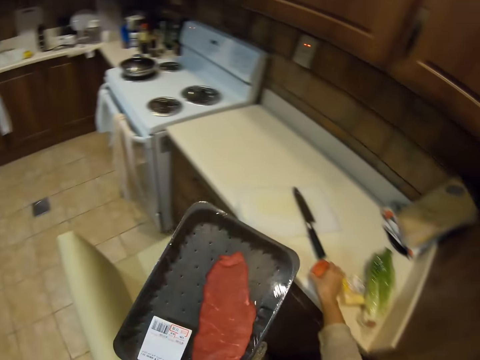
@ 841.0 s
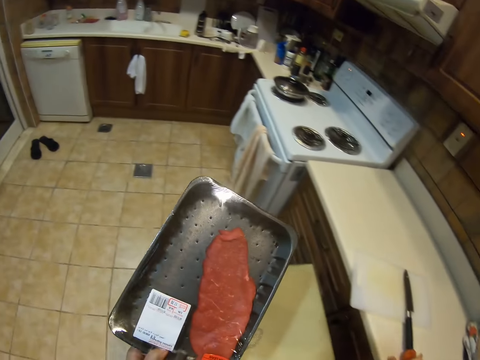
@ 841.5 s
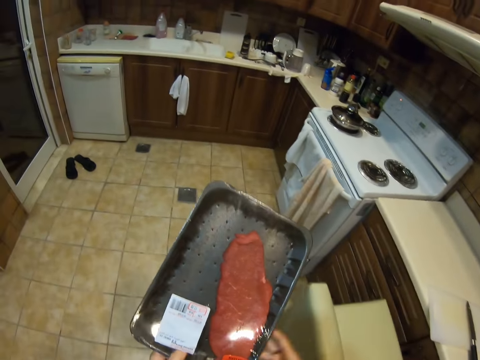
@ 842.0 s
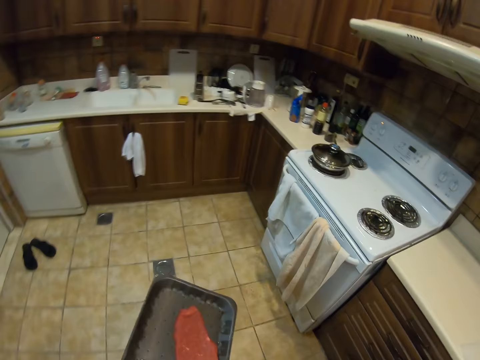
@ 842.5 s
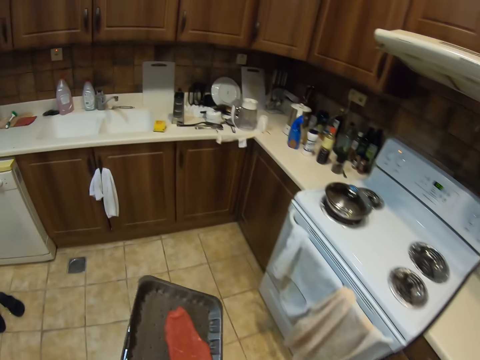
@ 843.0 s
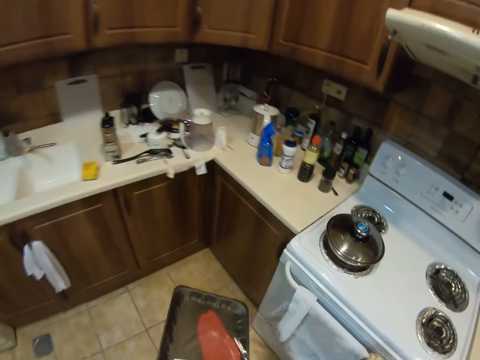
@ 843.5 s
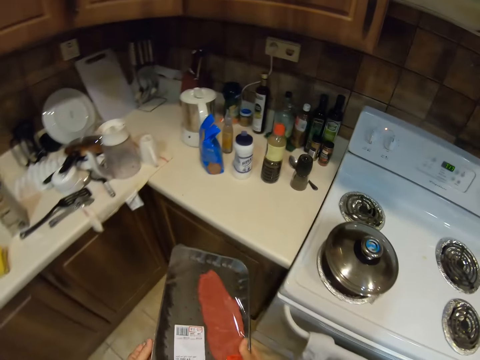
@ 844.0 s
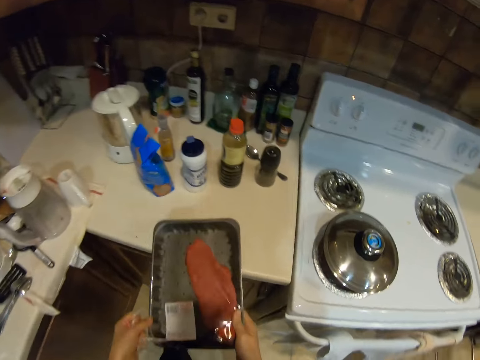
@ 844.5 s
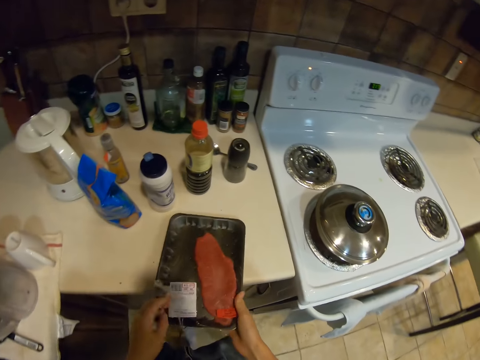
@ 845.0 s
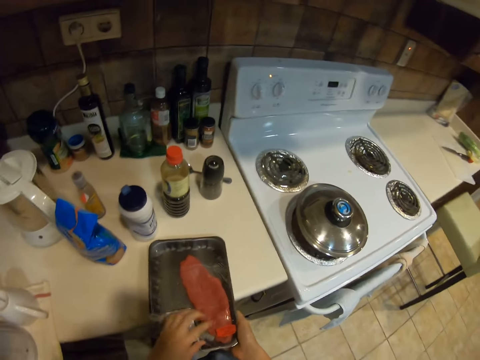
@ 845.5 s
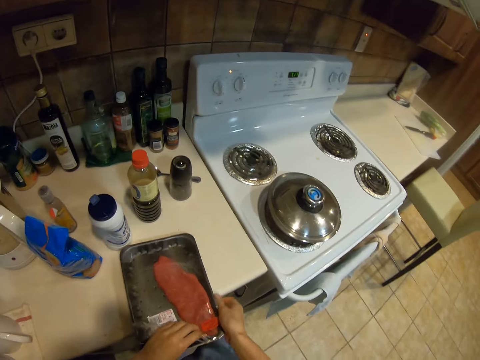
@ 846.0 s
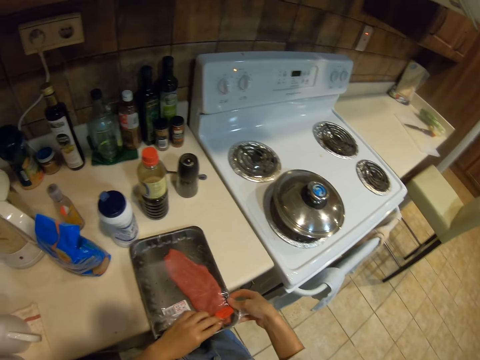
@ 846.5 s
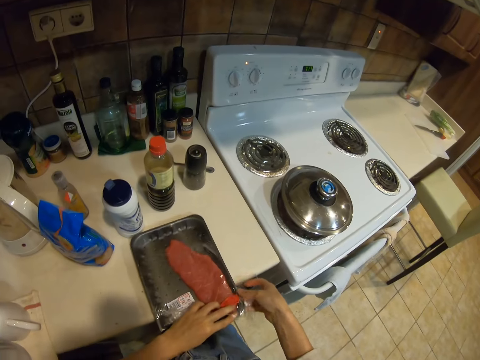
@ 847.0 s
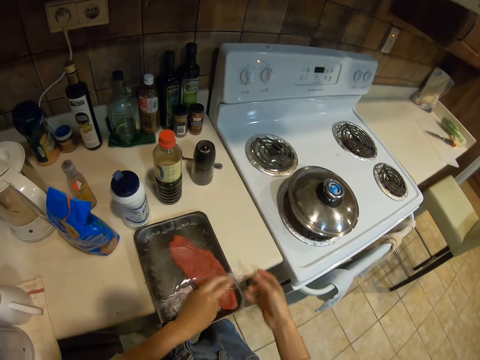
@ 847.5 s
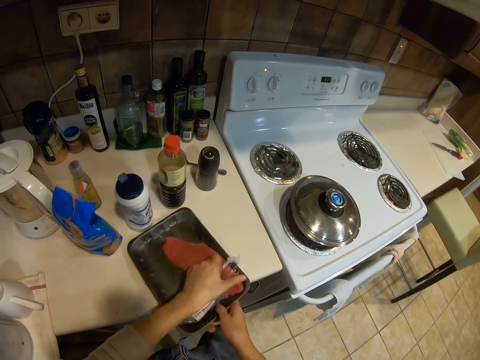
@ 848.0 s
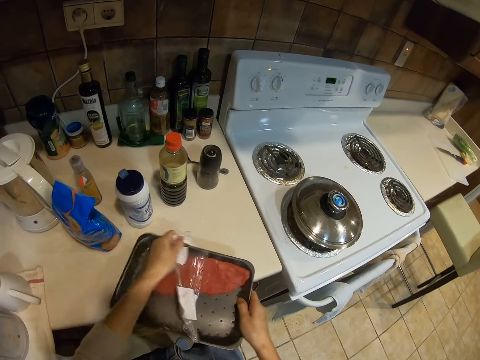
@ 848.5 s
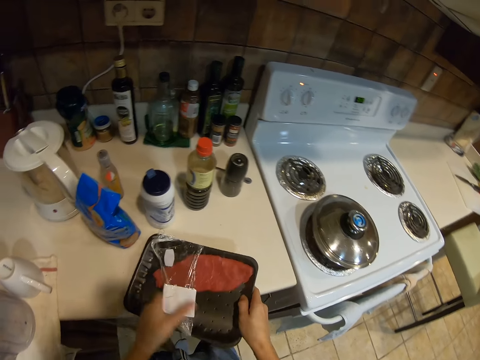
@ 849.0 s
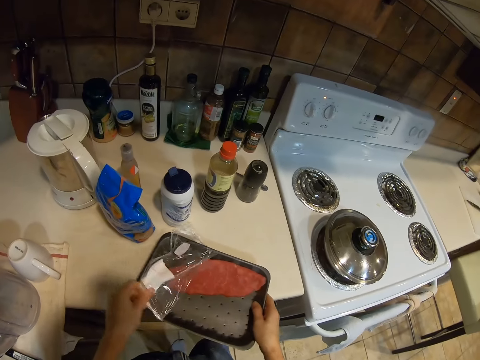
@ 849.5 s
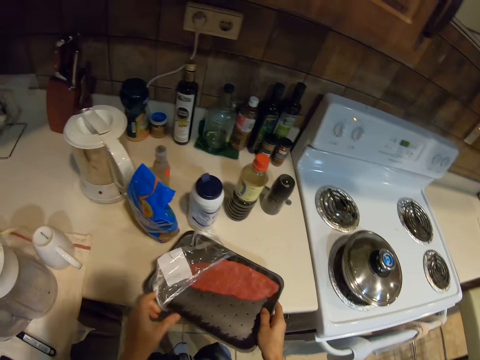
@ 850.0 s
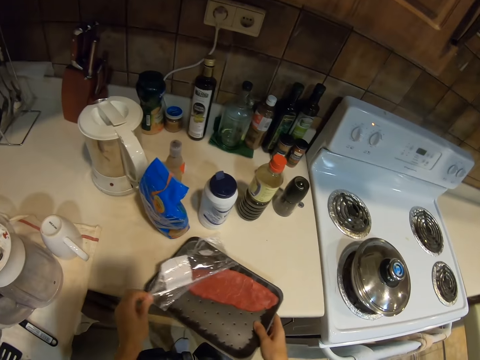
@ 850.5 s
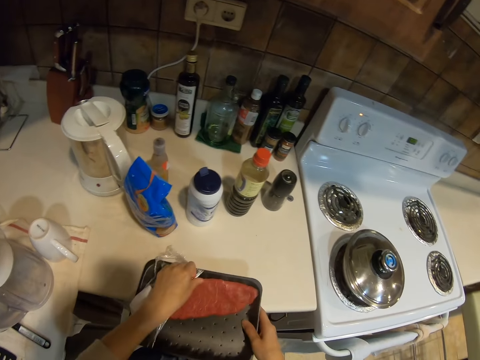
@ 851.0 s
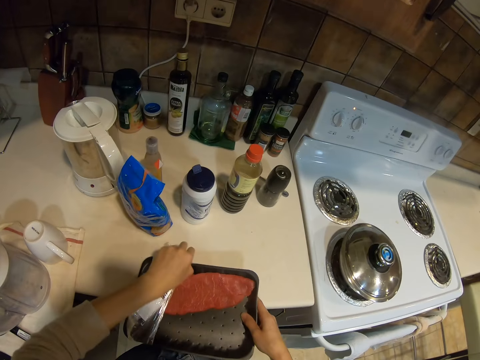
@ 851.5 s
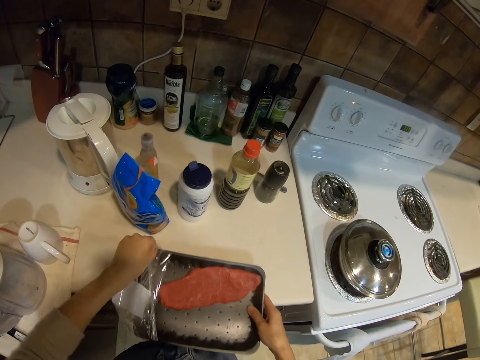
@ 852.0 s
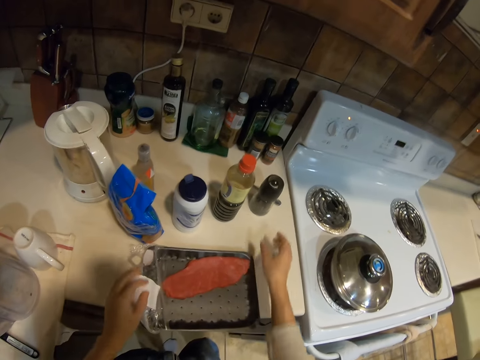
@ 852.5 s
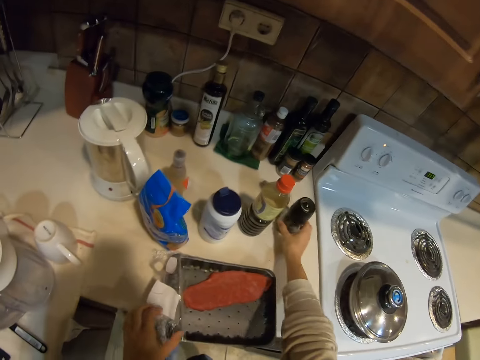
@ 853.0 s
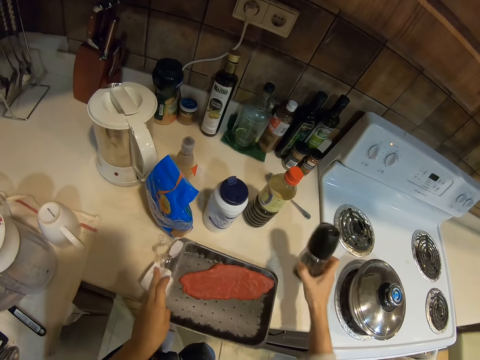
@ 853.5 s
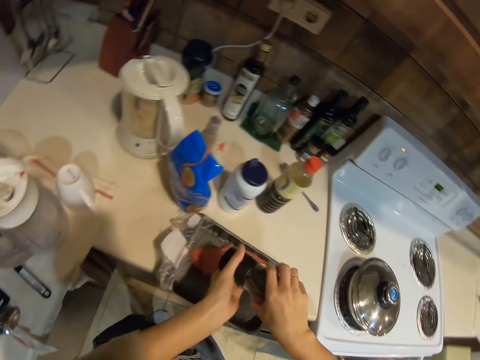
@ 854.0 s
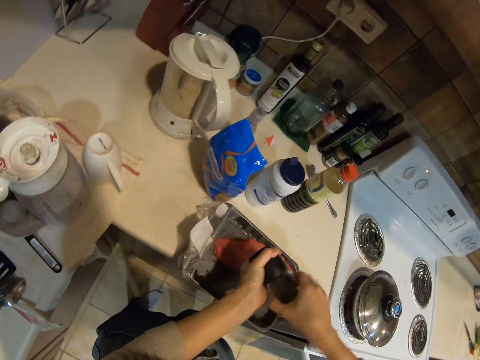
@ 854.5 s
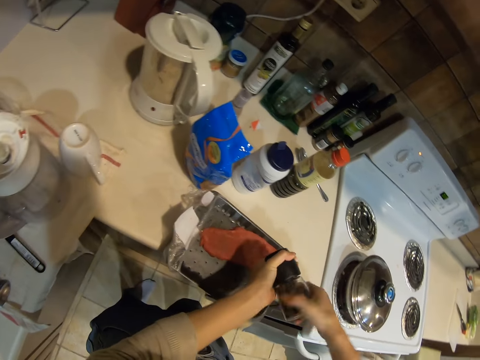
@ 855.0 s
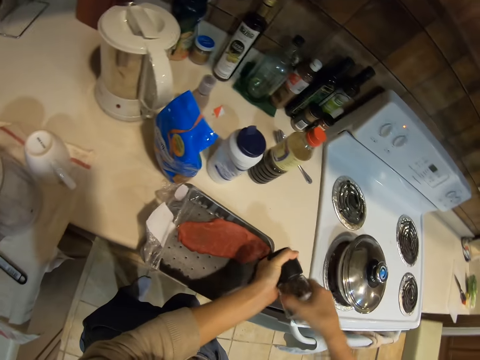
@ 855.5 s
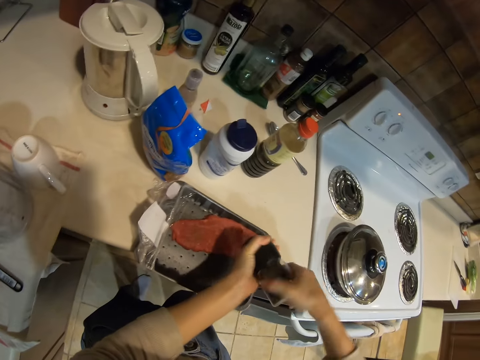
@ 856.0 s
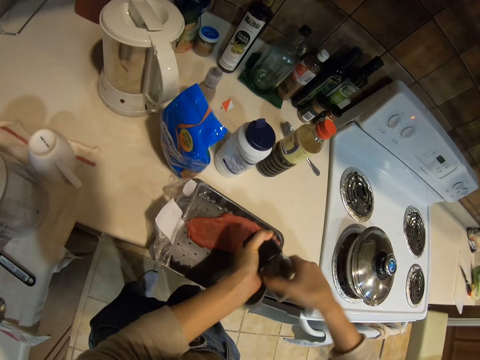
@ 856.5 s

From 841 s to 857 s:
The camera wearer turns. They put the tomato on the countertop. They carry the tin of a fillet. They walk around the kitchen. They put the tin with the fillet on the kitchen slab. They open the foil paper on the tin. They pick up the black pepper on the table. They spread the spice on the fillet.

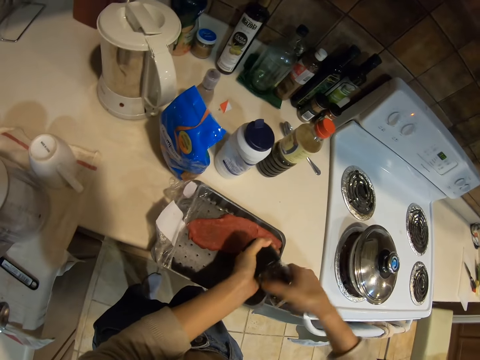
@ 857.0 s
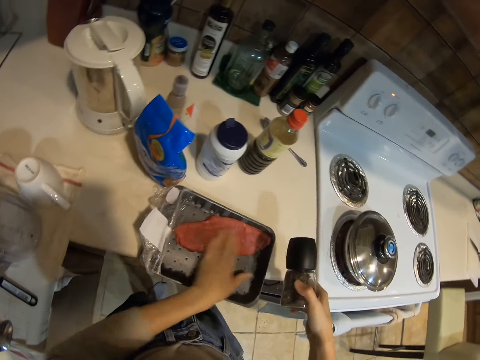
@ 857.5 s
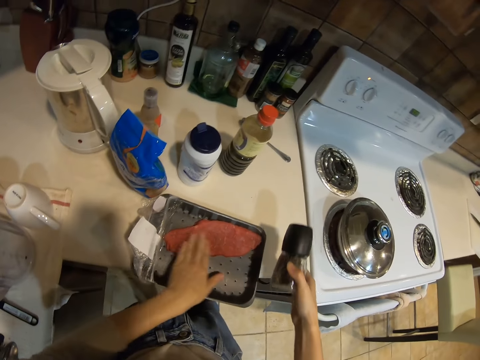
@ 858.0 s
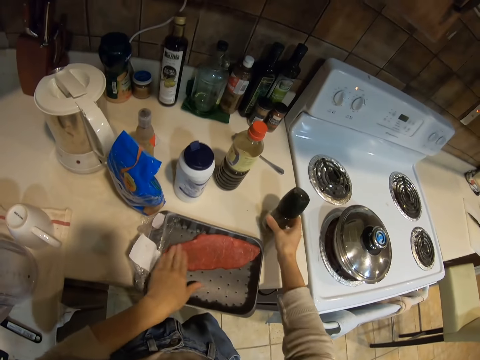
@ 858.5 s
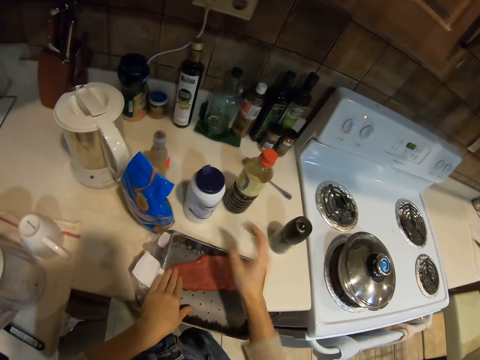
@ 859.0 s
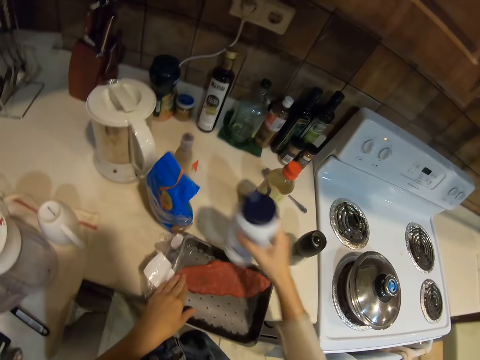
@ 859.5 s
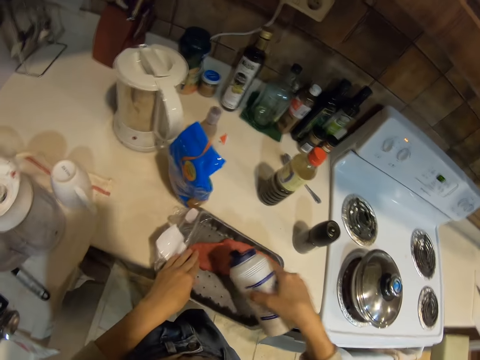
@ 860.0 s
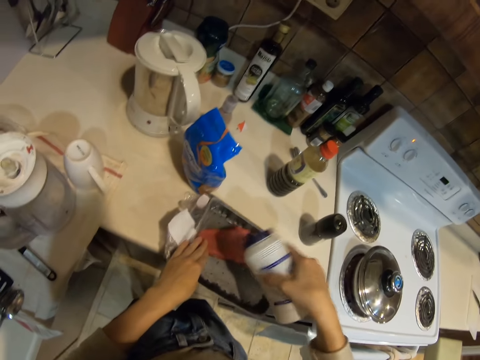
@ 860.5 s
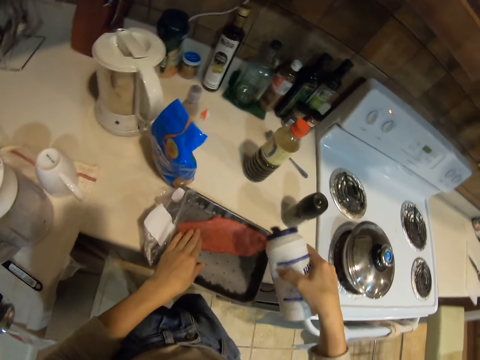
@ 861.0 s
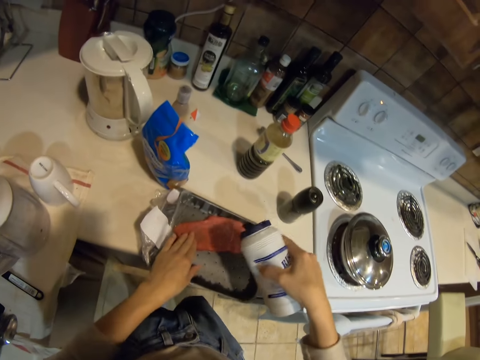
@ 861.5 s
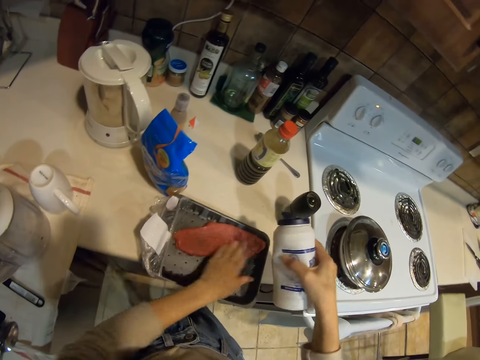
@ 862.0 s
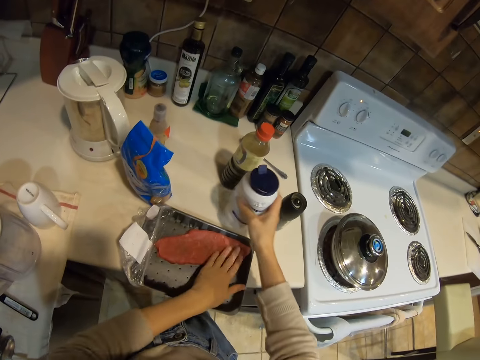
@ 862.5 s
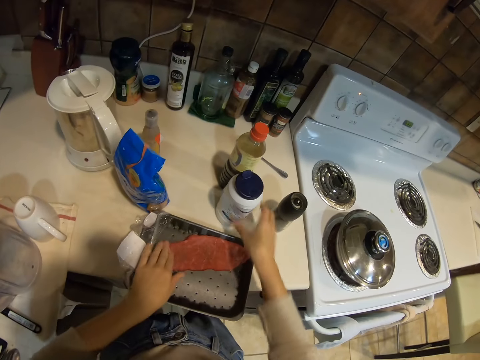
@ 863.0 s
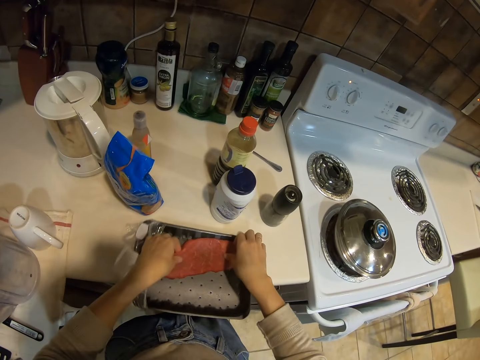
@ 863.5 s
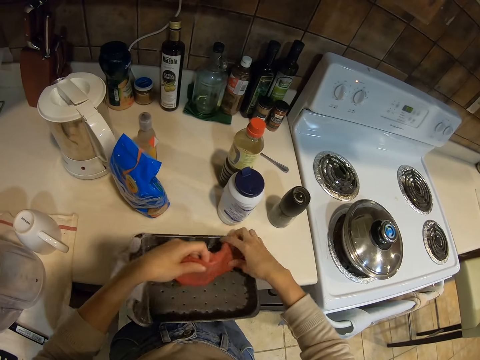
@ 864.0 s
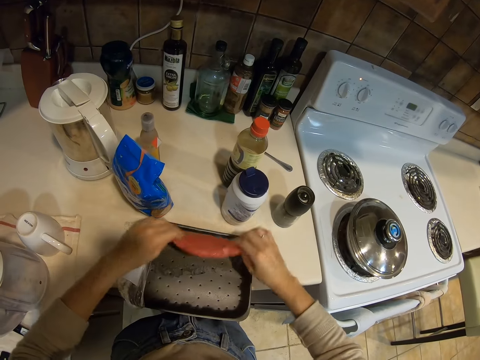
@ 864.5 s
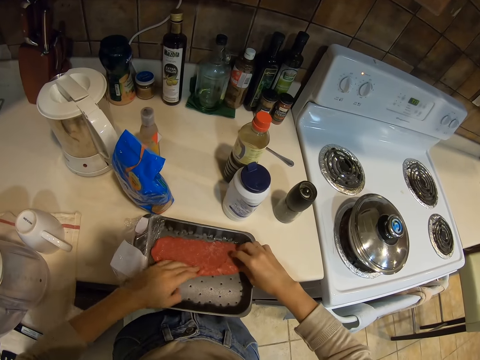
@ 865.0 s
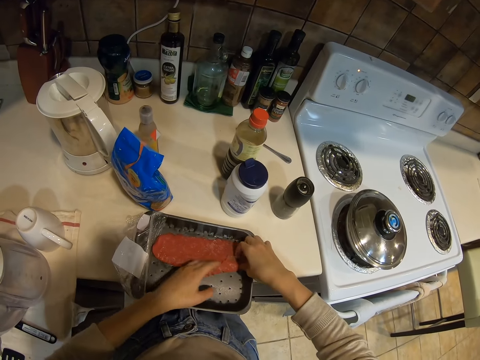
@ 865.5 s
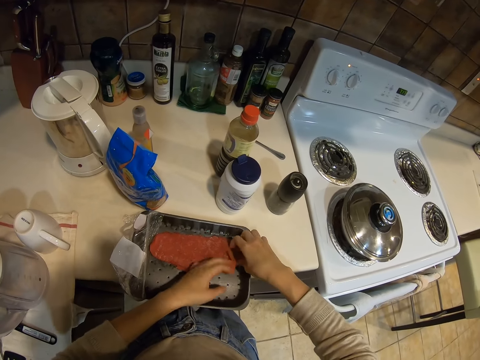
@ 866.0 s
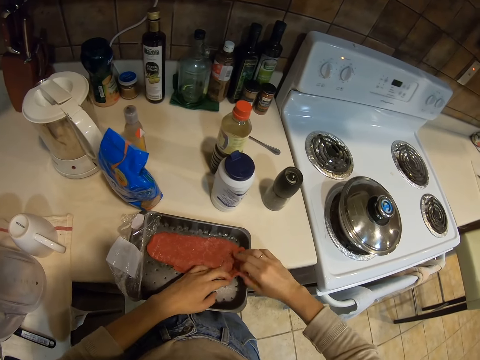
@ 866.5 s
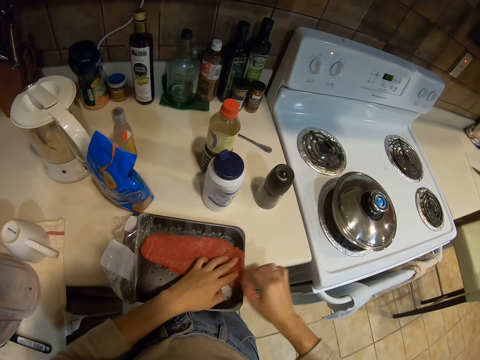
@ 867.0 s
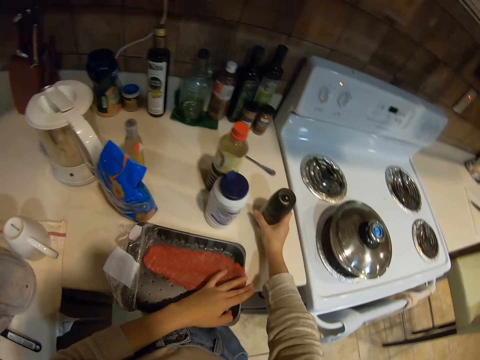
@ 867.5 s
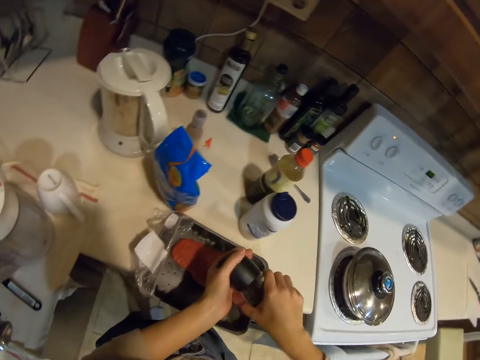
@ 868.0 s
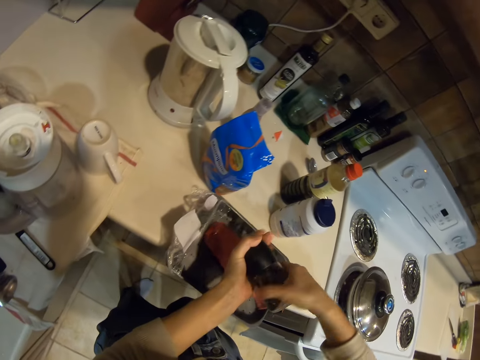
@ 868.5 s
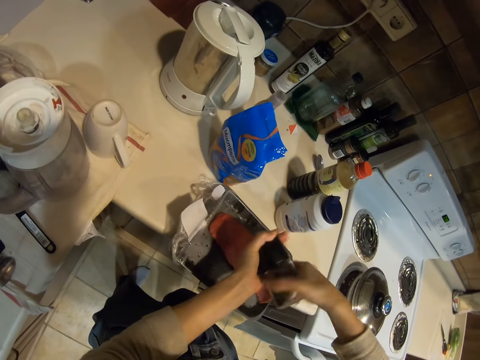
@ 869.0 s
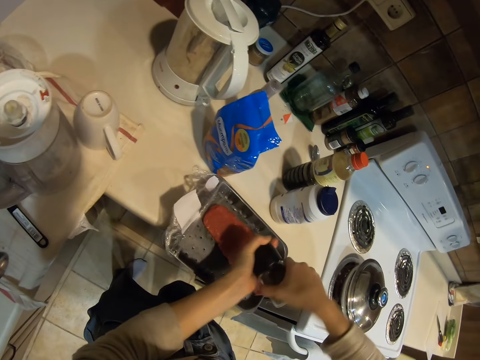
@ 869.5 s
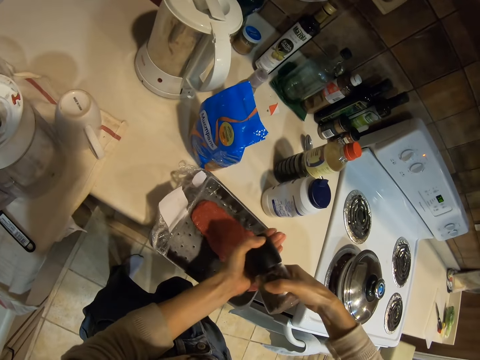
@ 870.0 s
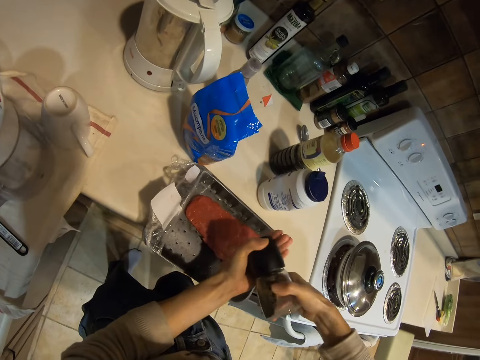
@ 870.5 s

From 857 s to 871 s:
The camera wearer holds the shaker with the right hand. He spreads the spice on the fillet with the left hand. He puts the shaker on the kitchen slab. He takes the salt shaker on the slab and spreads salt on the fillet. He spreads salt with the left hand on the fillet. He puts the salt shaker on the kitchen slab. He touches the fillet with both hands. He turns the fillet on the tin with his hands. He spreads the fillet on the tin. He picks up the black pepper on the table. He holds the shaker with both hands. He spreads the spice on the fillet from the shaker.
